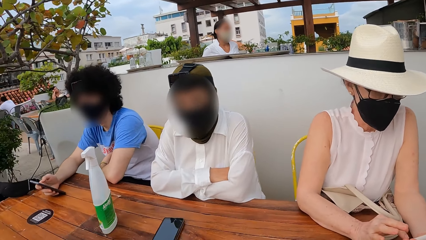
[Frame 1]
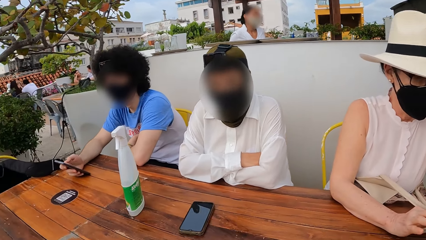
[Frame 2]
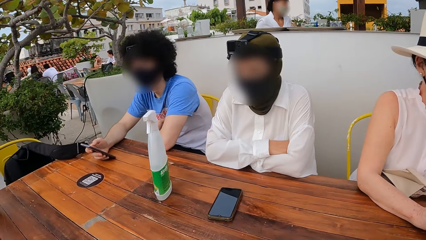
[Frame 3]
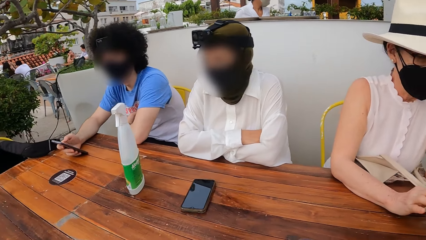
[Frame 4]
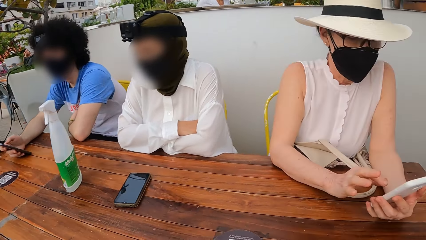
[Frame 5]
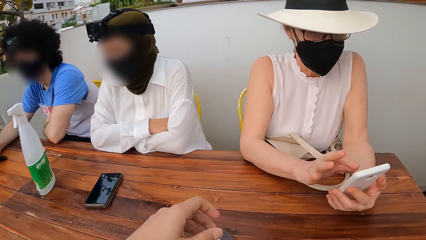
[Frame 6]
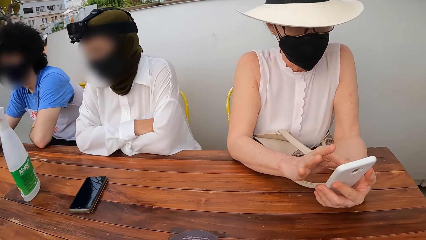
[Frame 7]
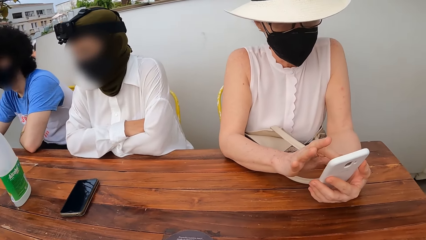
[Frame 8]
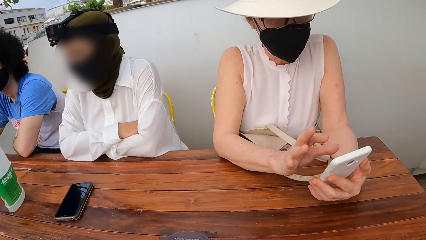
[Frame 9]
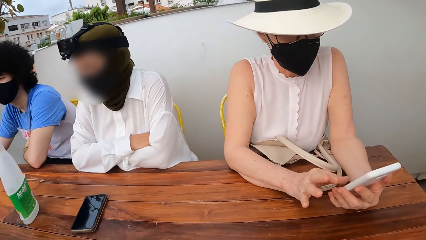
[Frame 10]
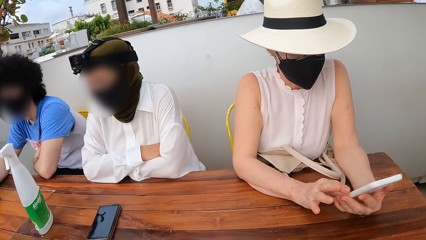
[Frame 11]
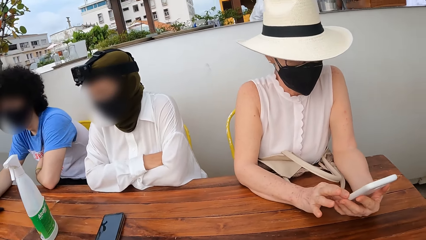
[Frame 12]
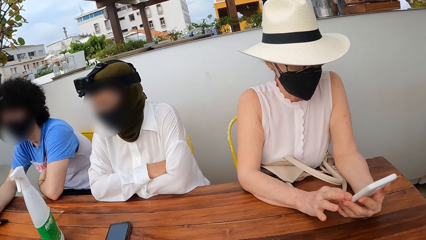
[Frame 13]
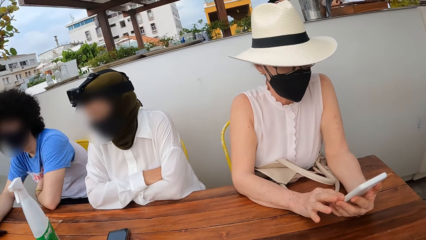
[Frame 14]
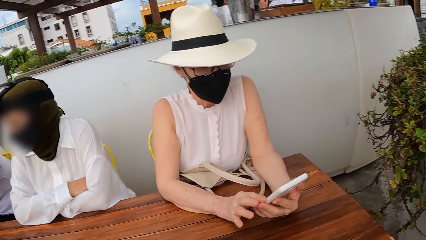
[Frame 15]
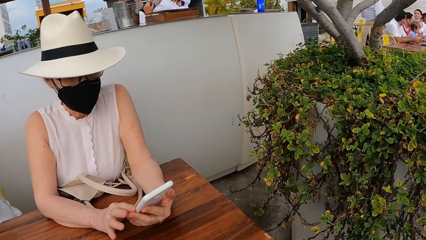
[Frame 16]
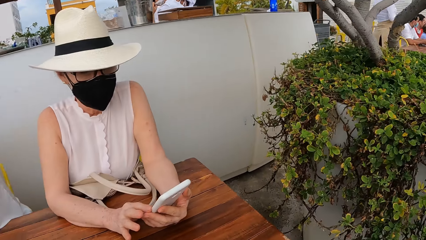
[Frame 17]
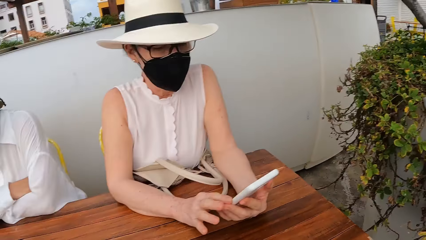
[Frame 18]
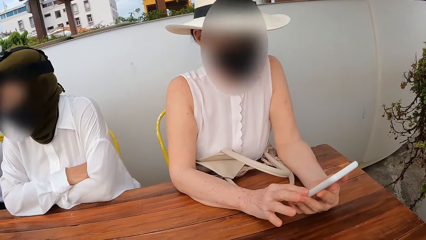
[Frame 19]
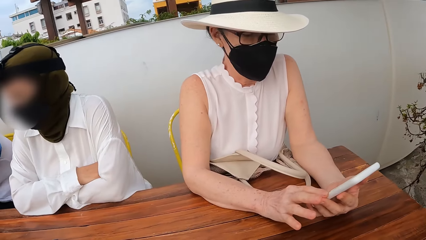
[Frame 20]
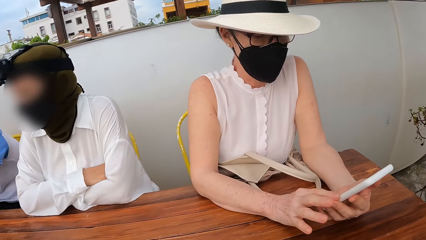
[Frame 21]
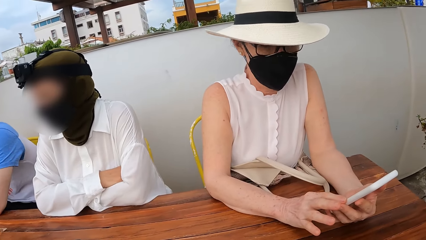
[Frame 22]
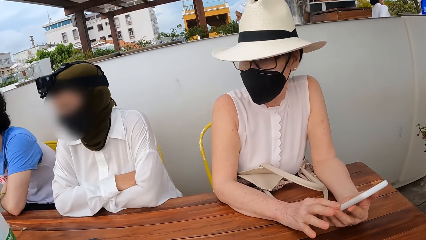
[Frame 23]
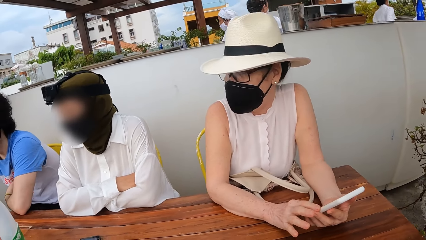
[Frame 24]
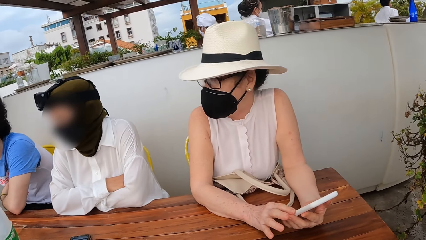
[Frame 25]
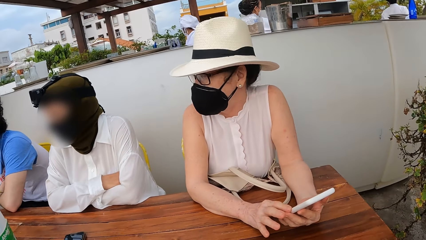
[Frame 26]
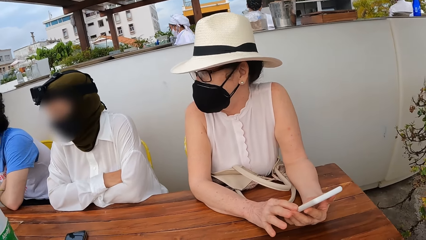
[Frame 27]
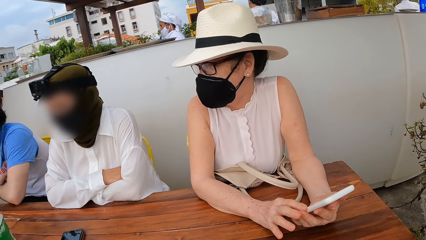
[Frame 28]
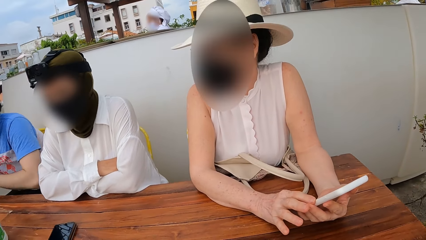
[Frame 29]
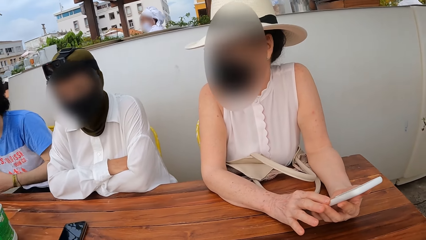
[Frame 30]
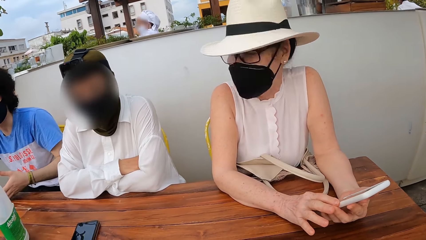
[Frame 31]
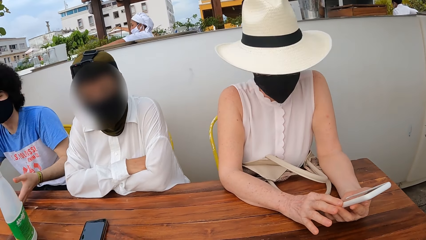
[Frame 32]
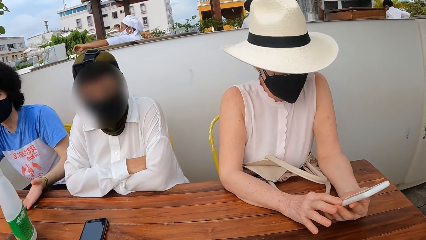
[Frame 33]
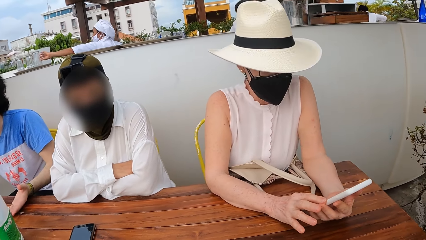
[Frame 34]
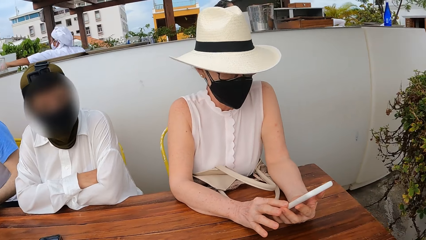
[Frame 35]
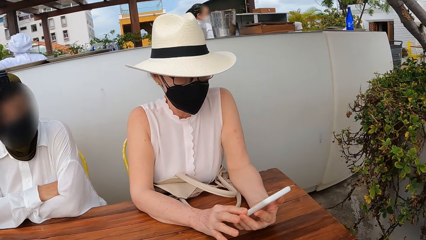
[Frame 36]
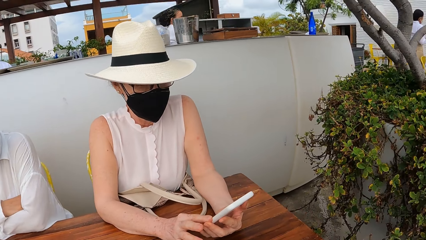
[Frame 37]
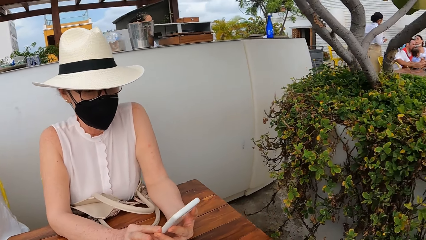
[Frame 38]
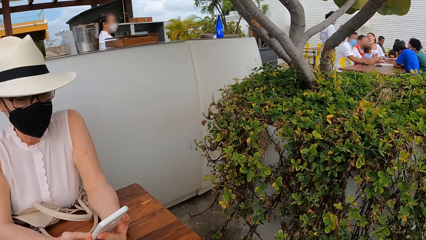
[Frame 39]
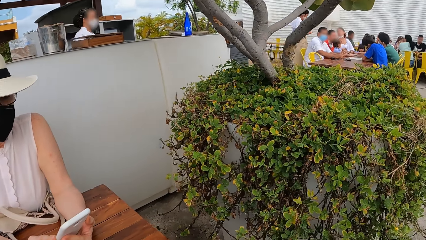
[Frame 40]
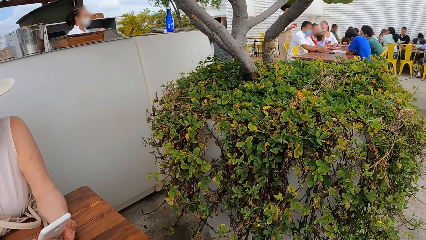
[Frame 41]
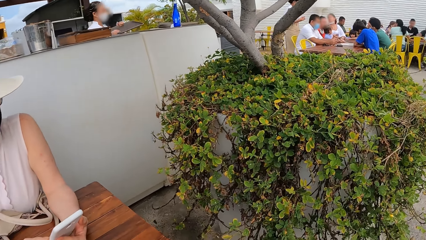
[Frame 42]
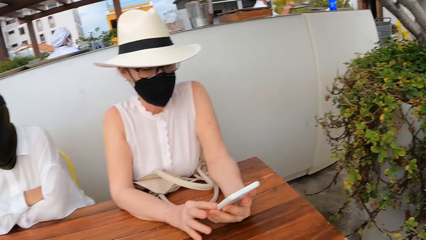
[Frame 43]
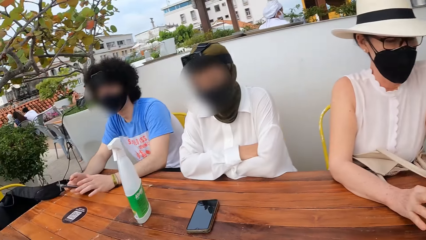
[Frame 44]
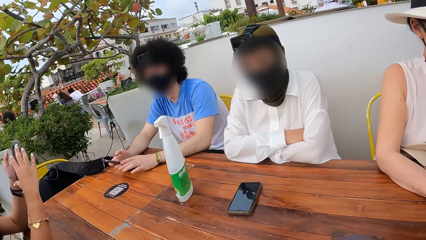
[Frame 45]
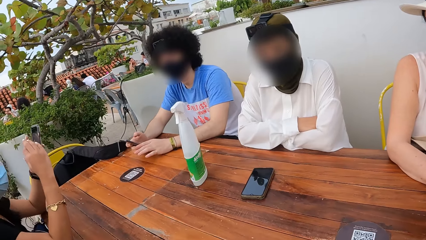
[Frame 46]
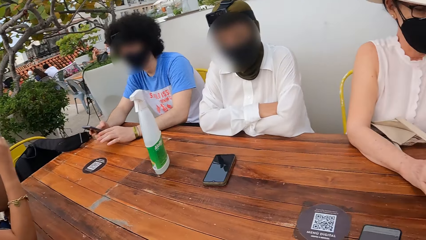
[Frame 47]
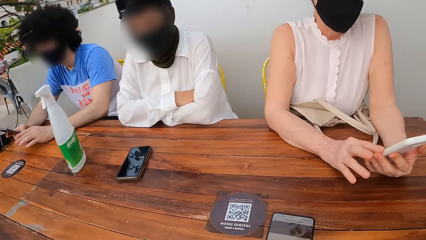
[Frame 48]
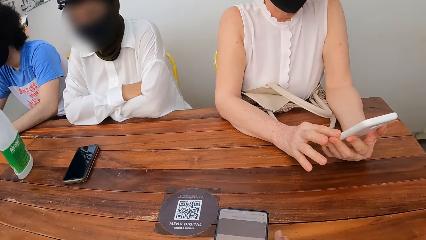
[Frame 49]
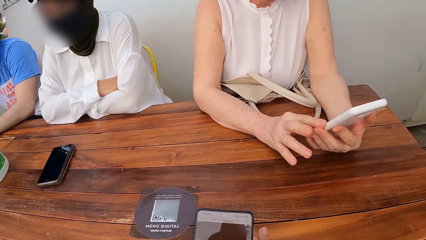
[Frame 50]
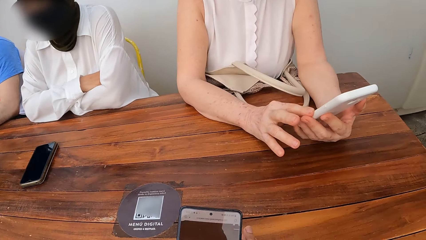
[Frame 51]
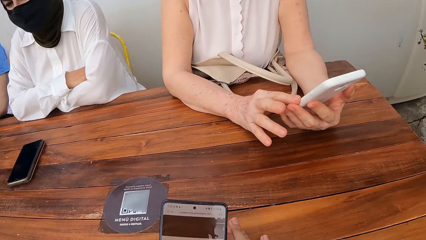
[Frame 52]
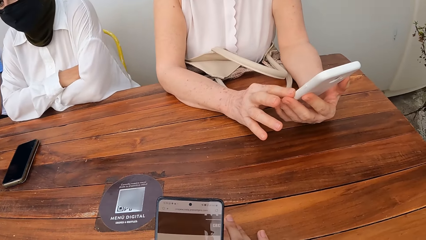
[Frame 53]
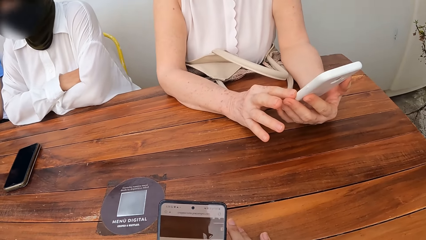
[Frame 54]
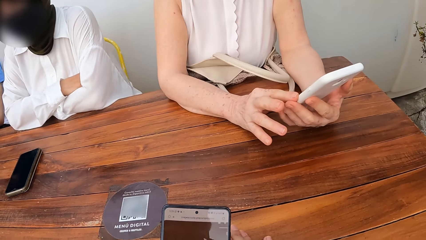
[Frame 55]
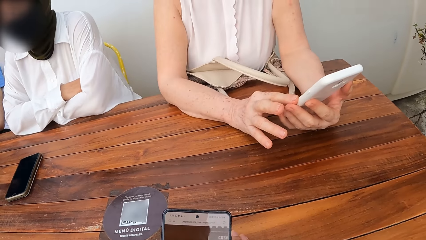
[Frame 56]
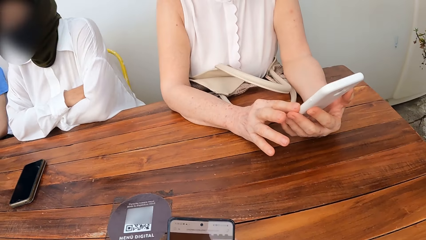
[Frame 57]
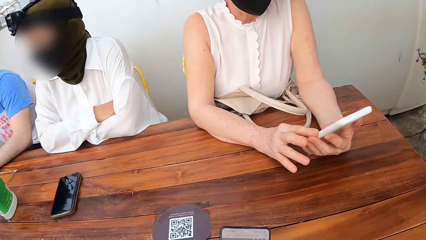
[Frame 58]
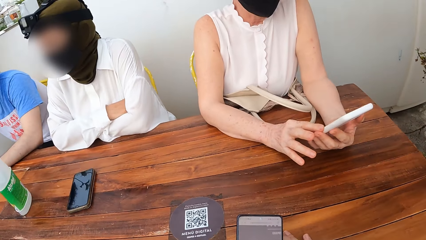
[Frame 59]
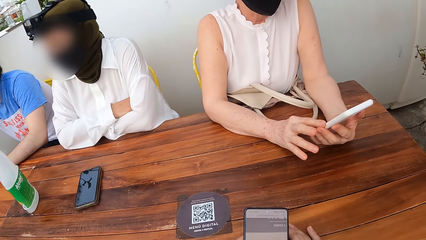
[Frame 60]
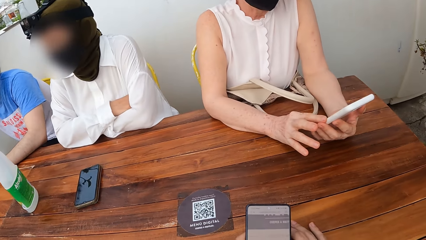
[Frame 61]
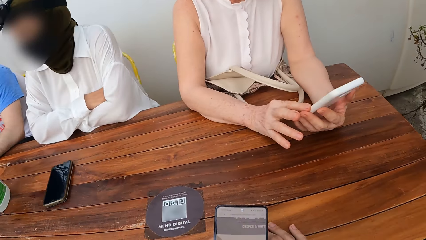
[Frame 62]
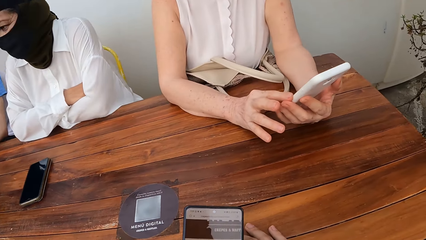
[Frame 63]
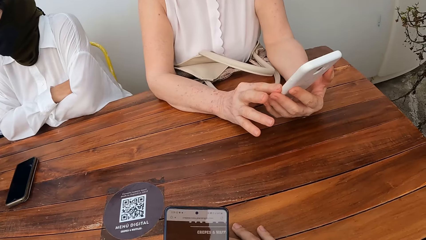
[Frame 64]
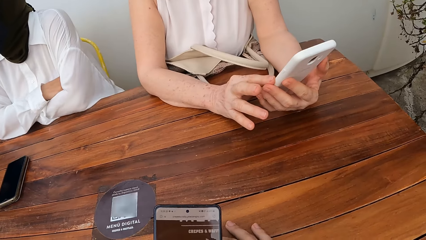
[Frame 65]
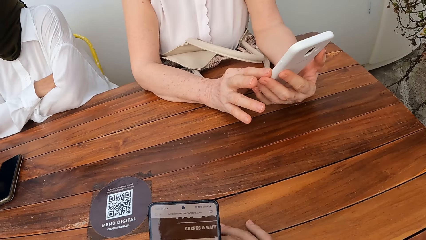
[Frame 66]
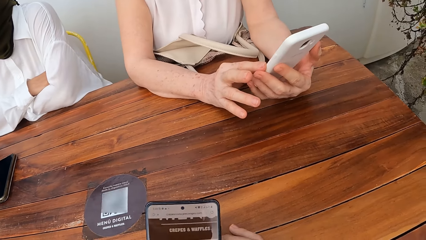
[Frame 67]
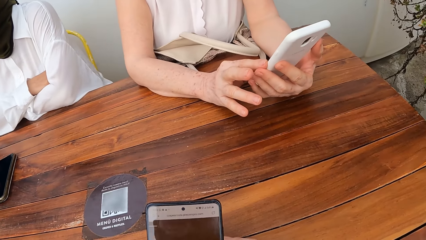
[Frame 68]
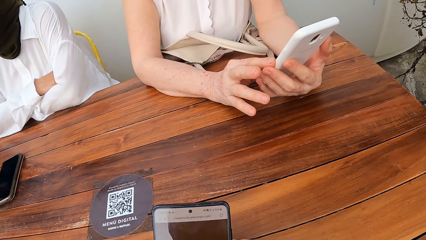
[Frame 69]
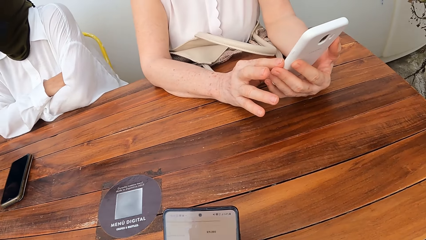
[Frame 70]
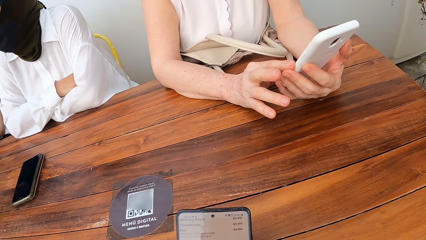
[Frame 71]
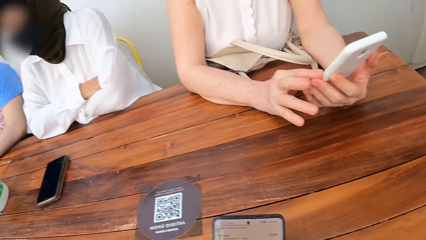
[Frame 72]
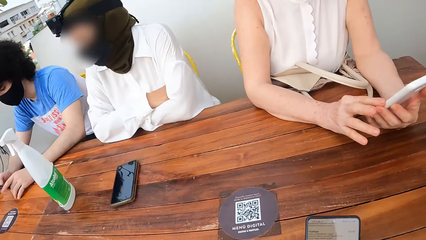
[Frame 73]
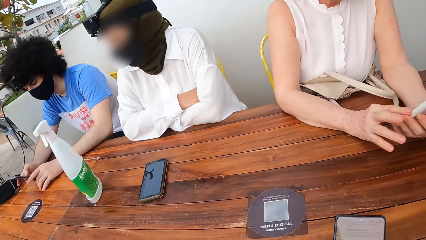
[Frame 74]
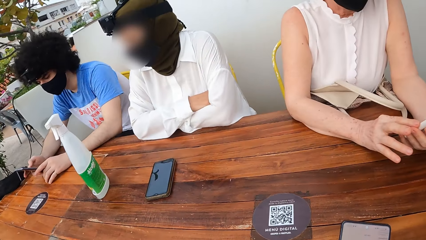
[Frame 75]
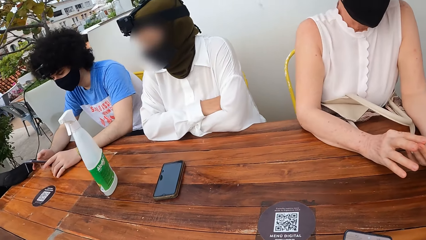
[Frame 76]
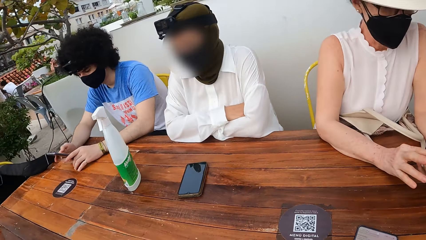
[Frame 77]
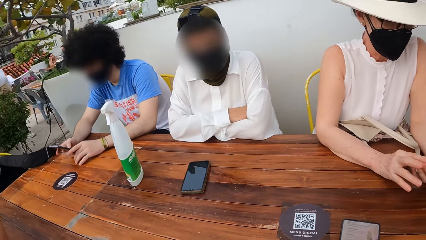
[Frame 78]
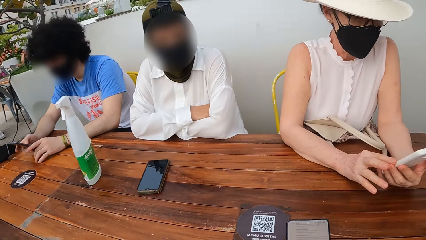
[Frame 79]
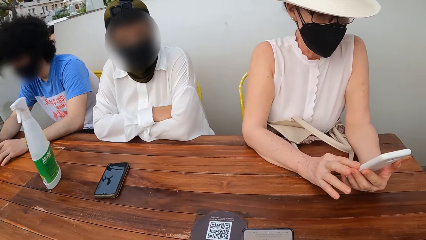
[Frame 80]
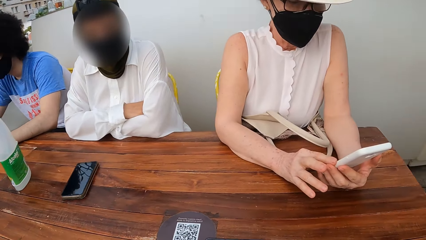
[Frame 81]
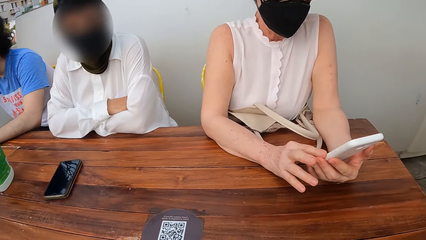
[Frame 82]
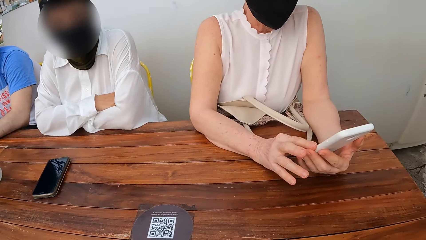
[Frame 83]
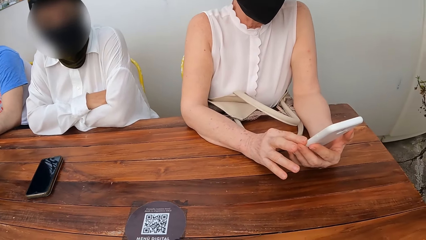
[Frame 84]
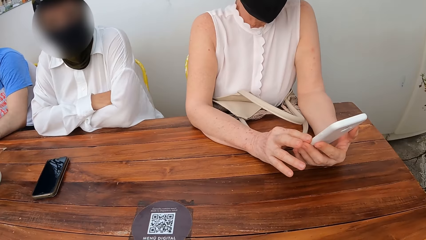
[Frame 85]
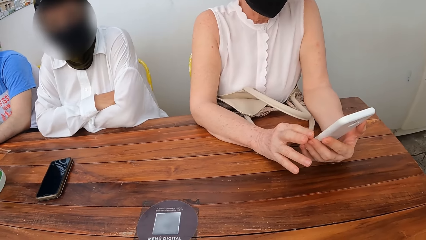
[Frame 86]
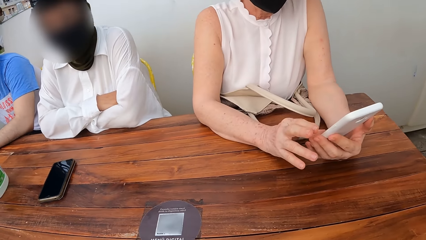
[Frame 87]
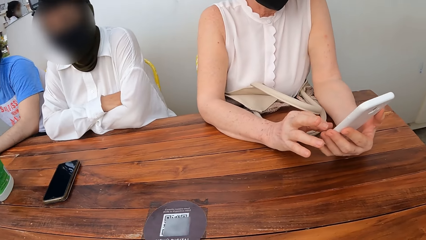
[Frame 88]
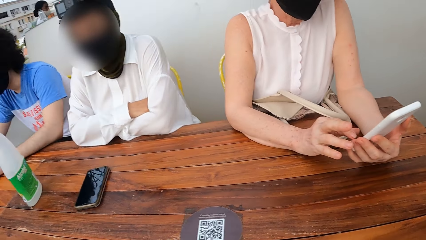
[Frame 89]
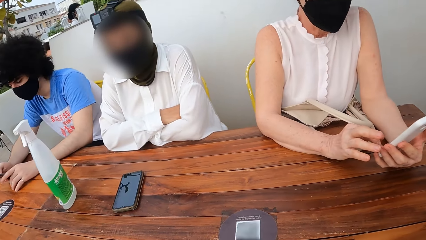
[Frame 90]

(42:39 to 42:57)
The camera wearer moves her hand over a table. She looks around a restaurant. A lady interacts with the camera wearer. The camera wearer looks around the restaurant. She operates a mobile phone. She scrolls the phone. Another lady operates a mobile phone. The camera wearer looks at persons. She looks around the restaurant.
